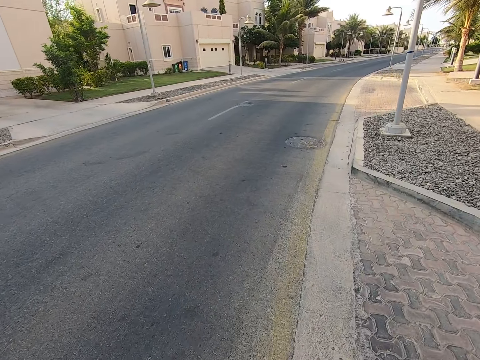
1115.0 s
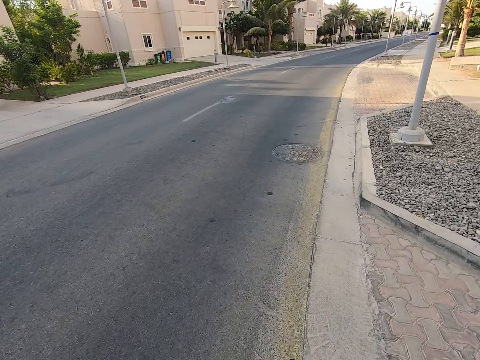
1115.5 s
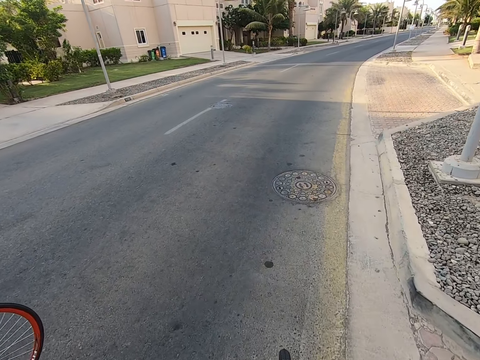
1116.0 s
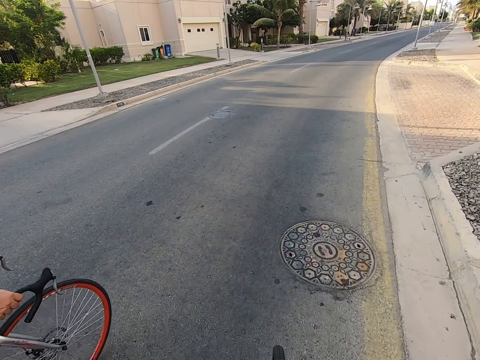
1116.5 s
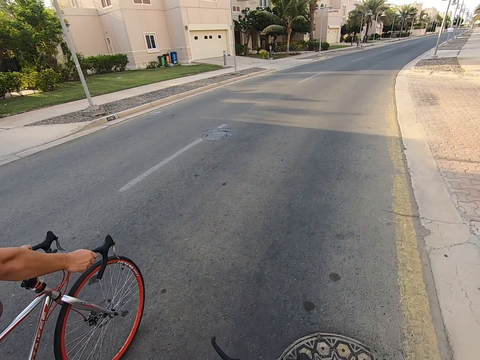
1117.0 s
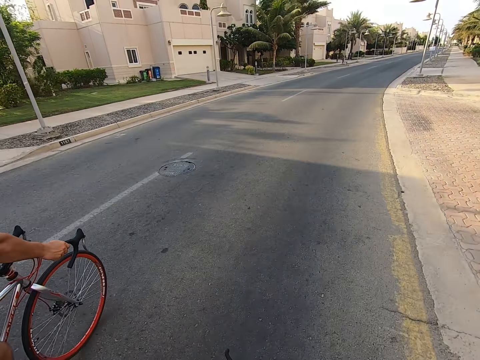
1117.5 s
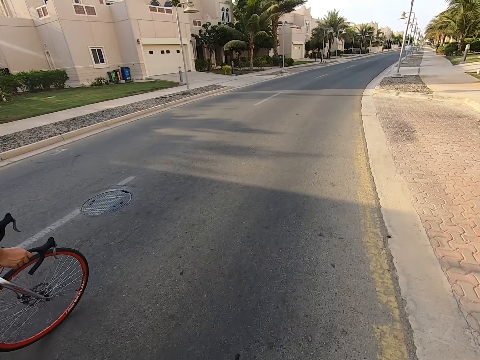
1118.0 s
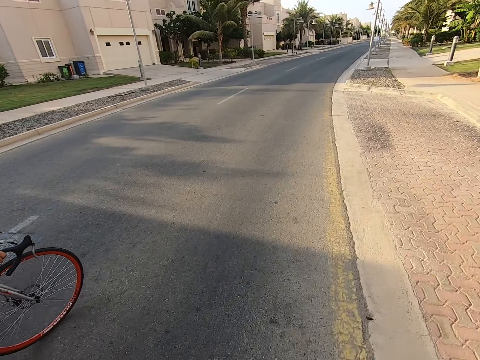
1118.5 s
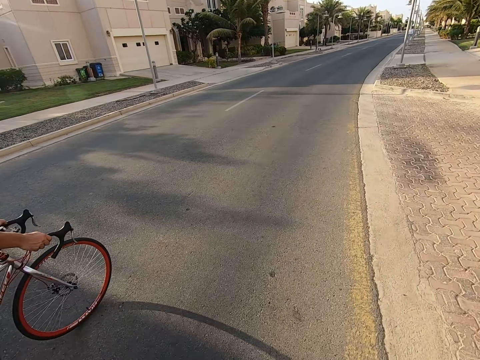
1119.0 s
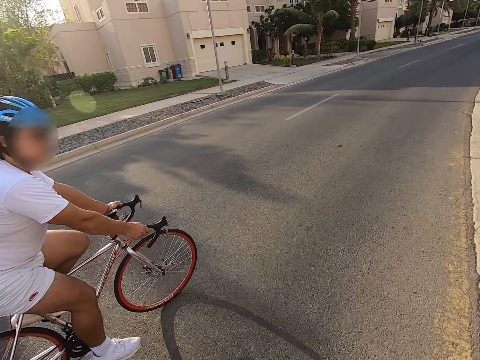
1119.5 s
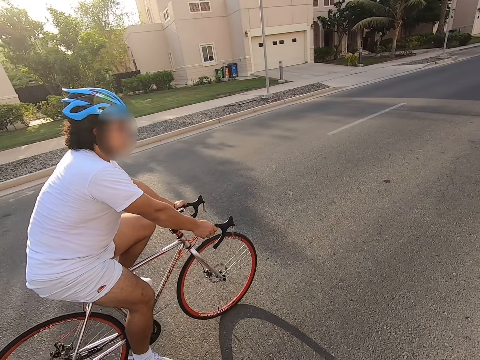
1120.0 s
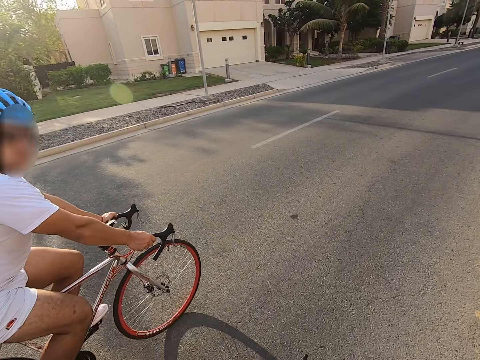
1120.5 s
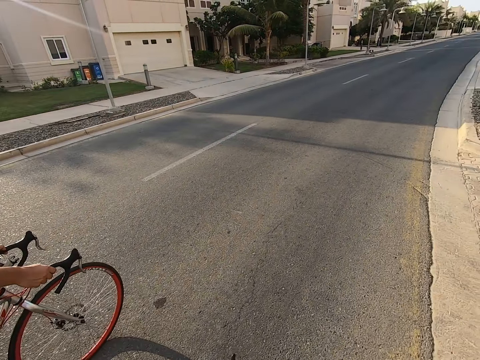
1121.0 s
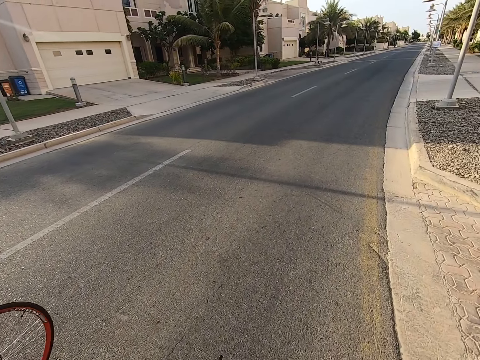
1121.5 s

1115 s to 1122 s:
Someone cycles on the road.

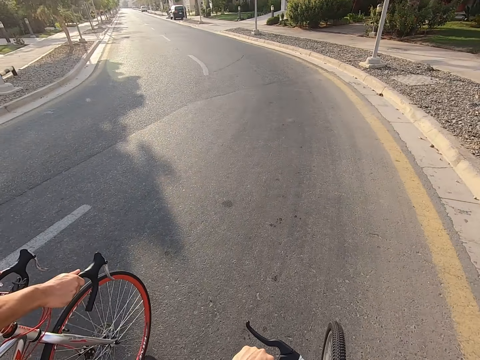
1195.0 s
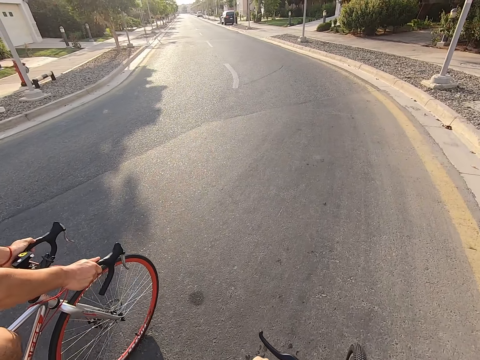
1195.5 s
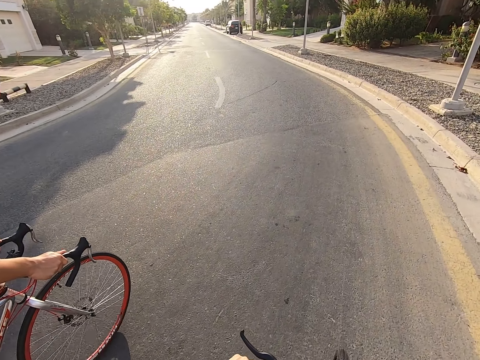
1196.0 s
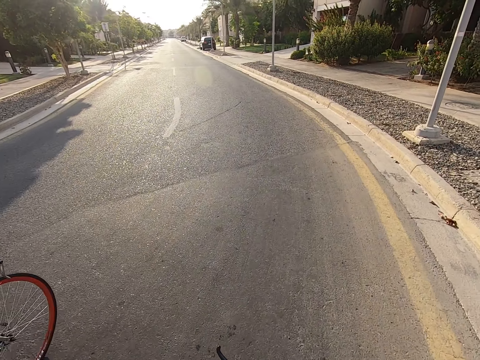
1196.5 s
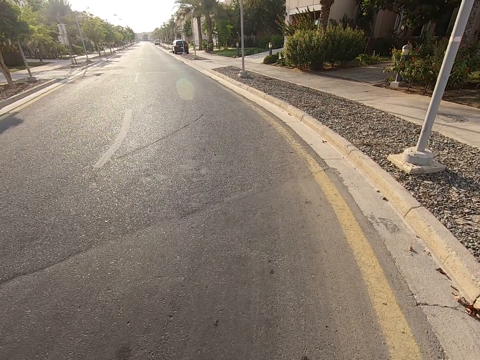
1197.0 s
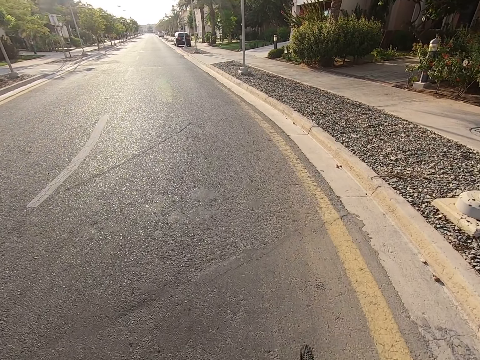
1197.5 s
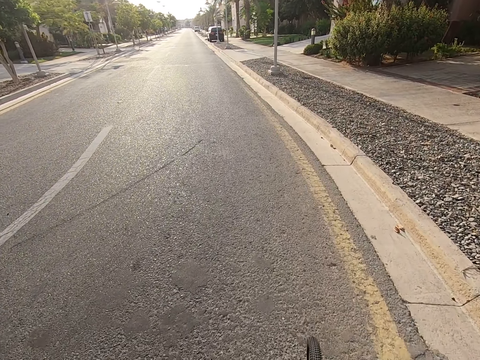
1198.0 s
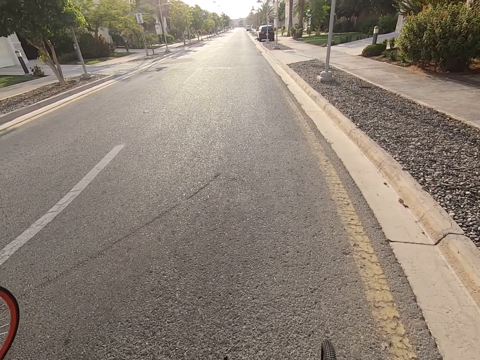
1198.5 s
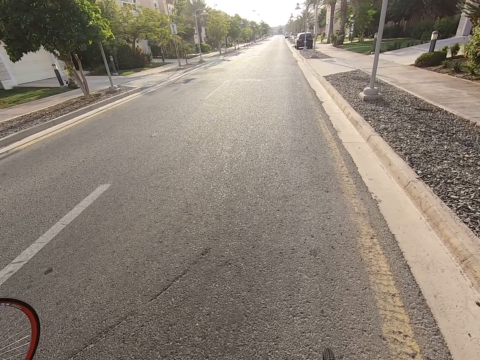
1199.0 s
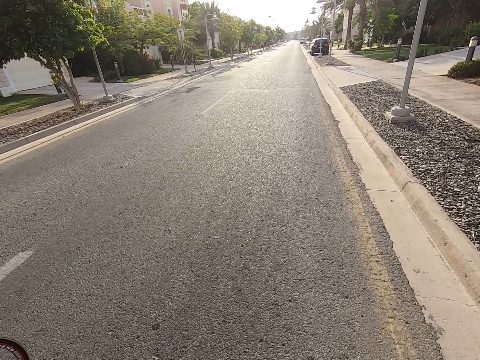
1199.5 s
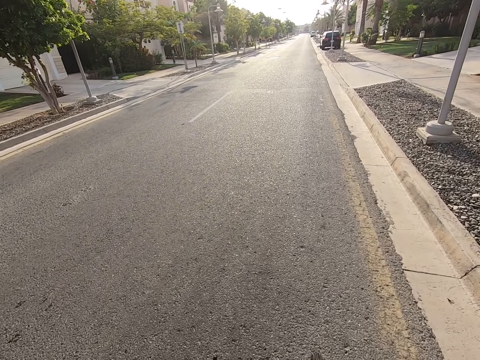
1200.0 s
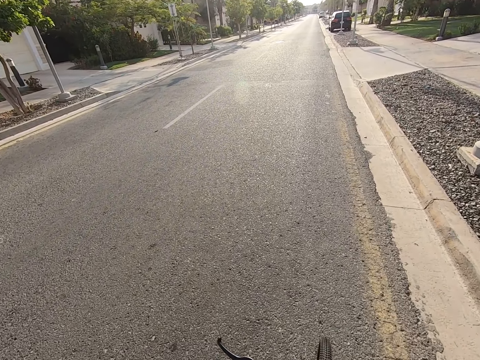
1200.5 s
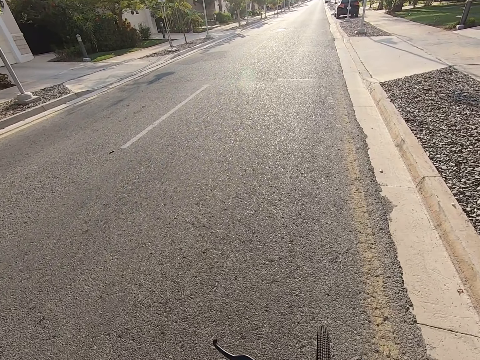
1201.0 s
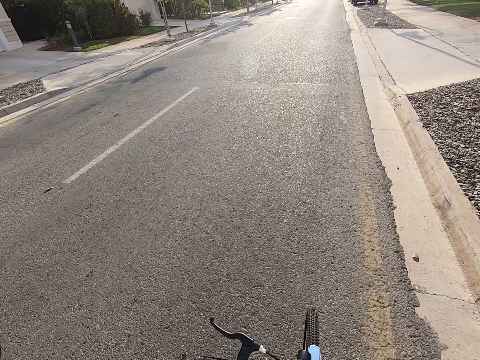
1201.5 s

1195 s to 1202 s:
A man cycles on the road.

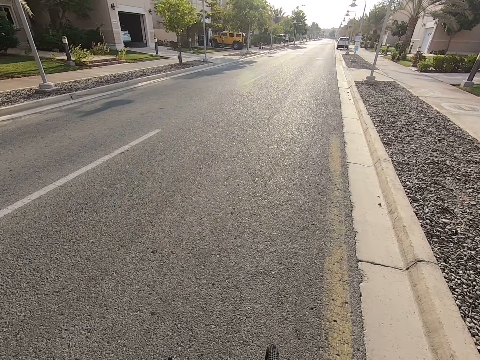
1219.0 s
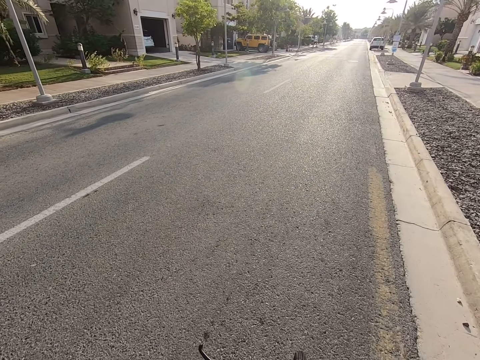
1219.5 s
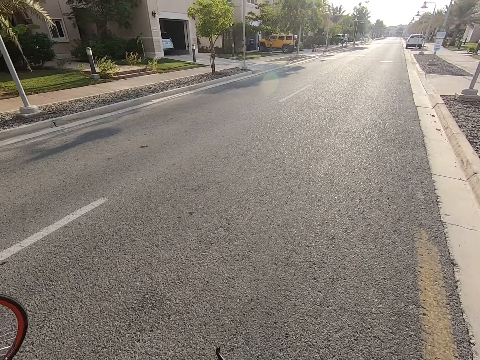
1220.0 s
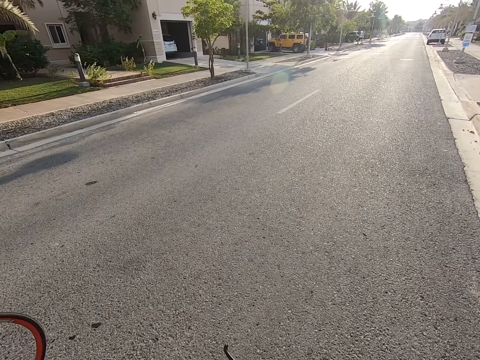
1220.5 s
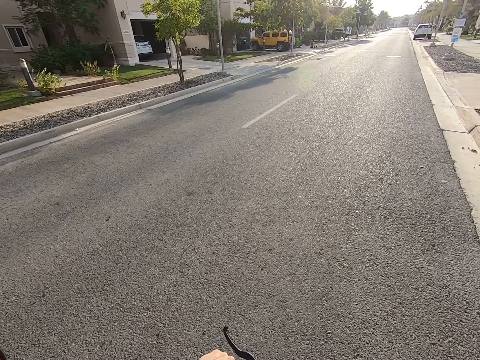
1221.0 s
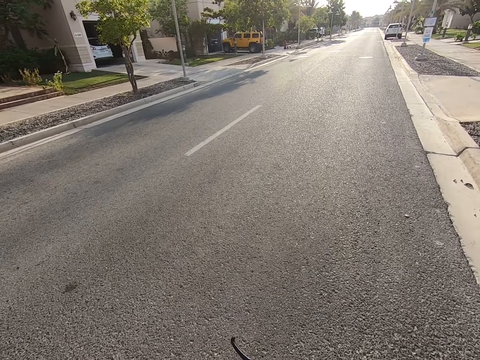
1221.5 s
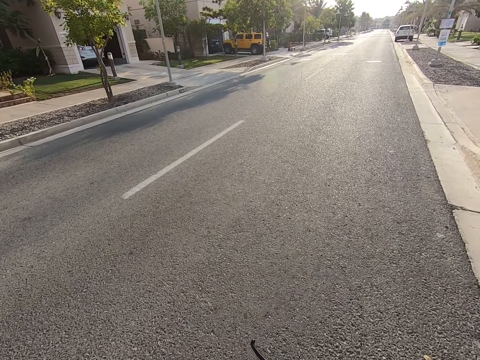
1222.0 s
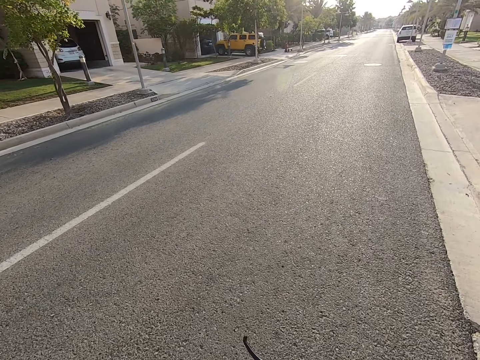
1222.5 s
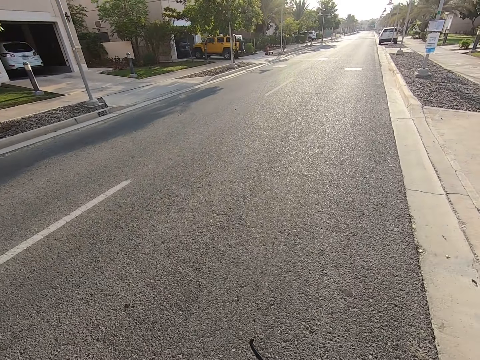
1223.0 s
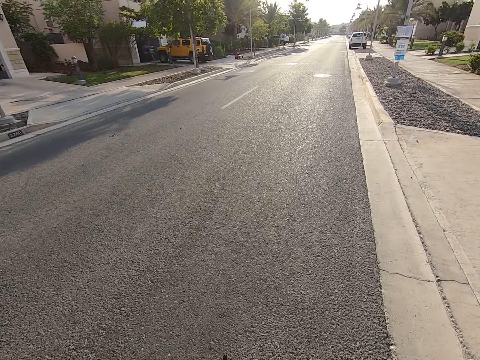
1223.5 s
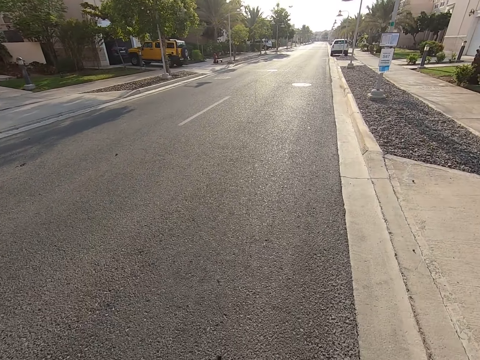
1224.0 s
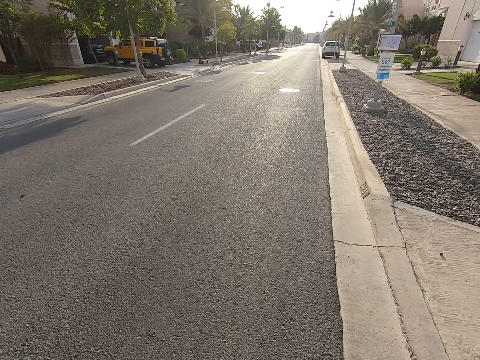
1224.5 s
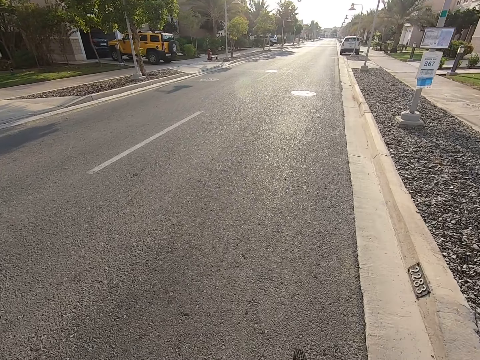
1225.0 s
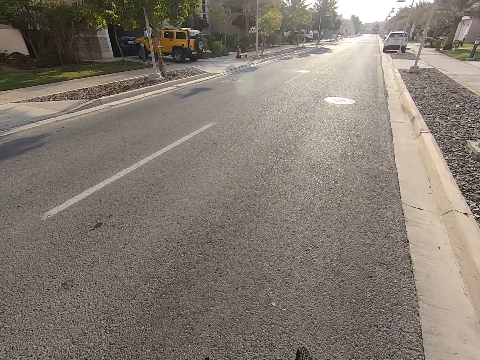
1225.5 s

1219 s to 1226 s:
The camera wearer cycles on the road.

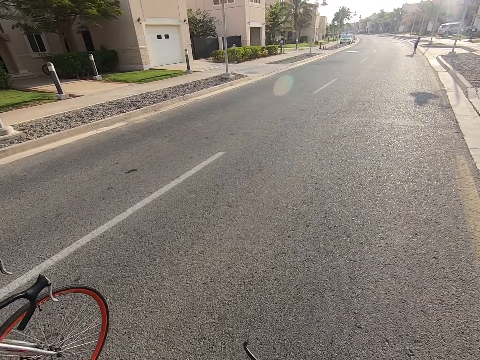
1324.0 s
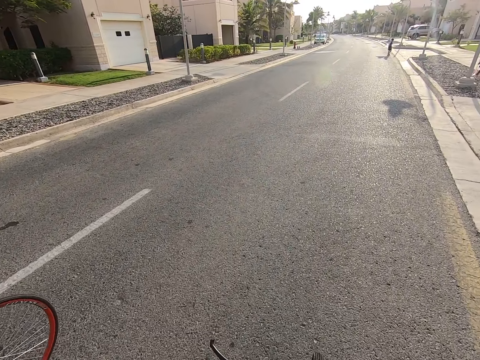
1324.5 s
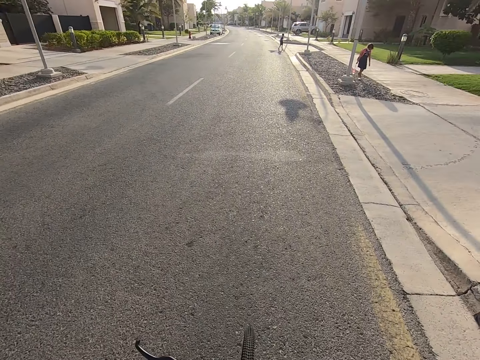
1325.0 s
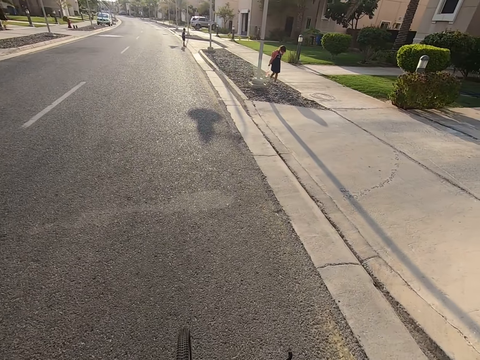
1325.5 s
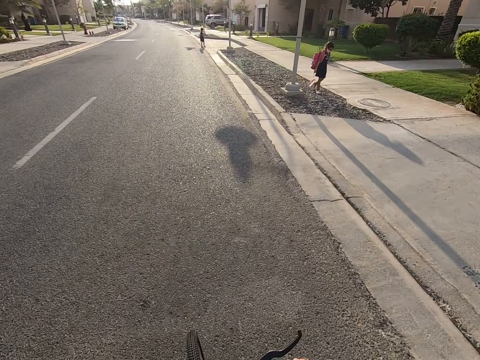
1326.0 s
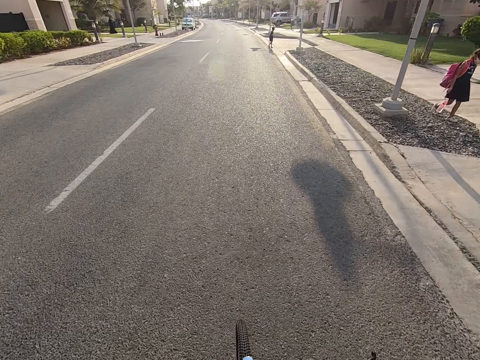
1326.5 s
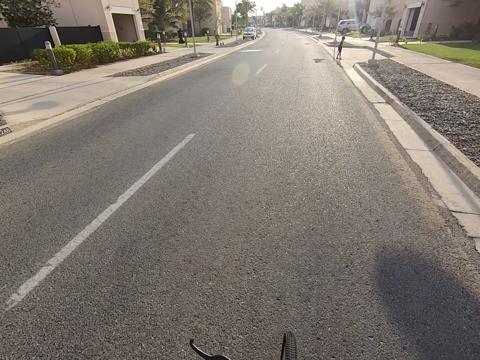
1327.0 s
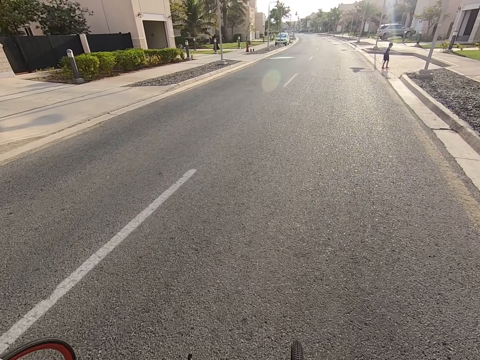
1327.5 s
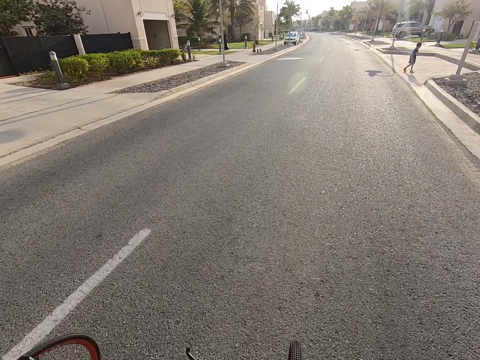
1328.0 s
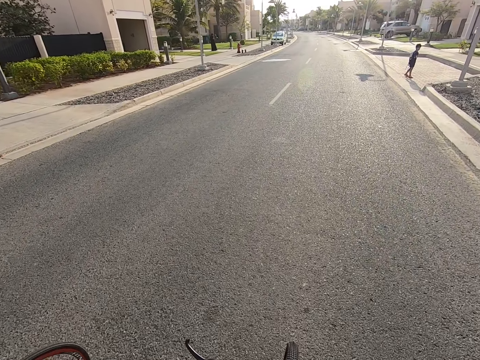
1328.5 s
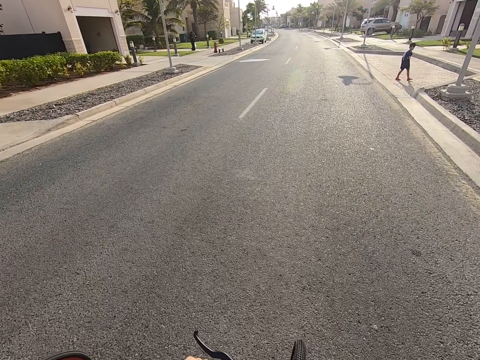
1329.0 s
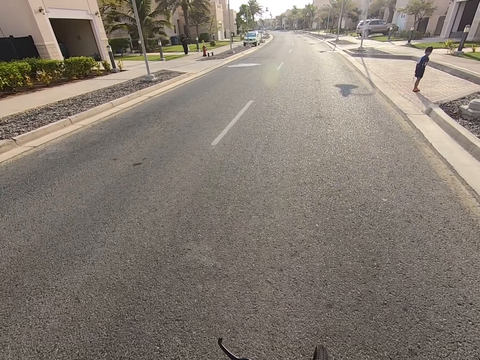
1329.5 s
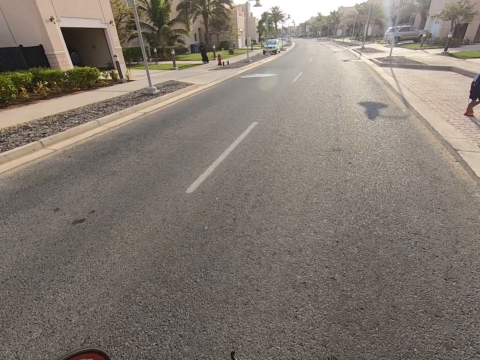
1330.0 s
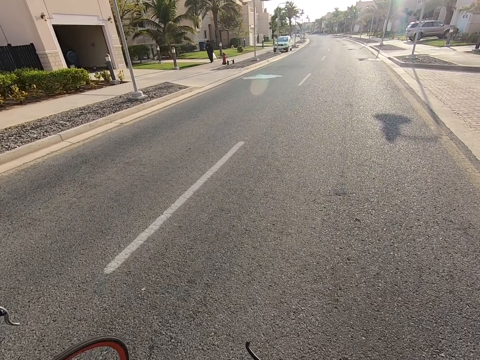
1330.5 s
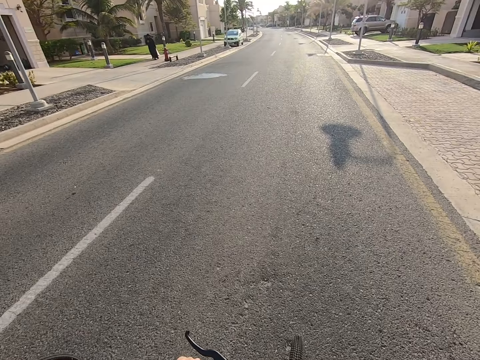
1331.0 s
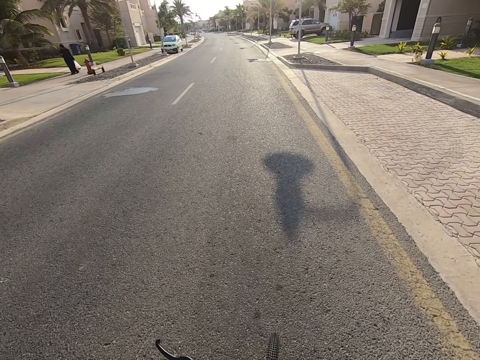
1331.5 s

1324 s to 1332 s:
A girl walks on the road. A boy walks on the road.
